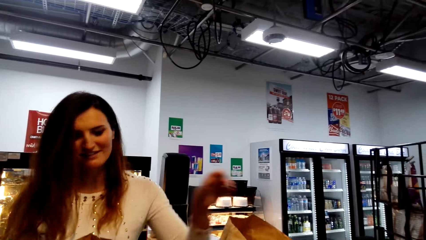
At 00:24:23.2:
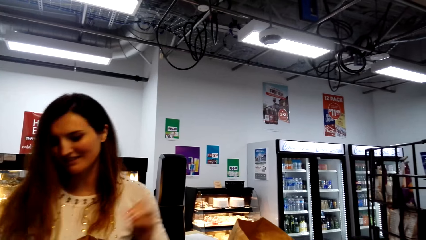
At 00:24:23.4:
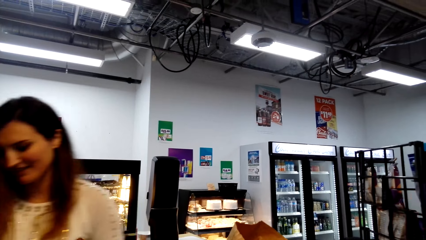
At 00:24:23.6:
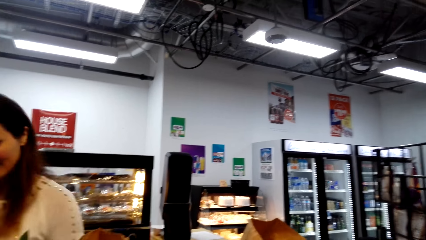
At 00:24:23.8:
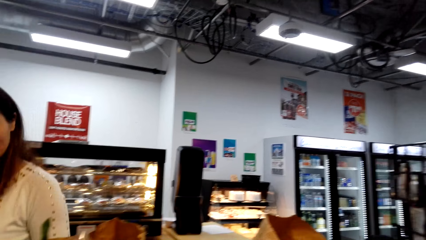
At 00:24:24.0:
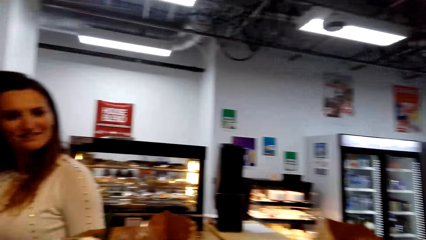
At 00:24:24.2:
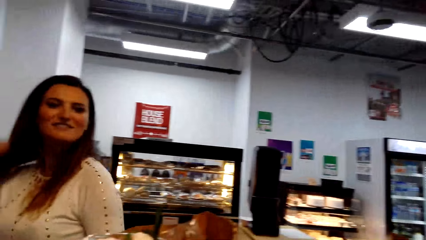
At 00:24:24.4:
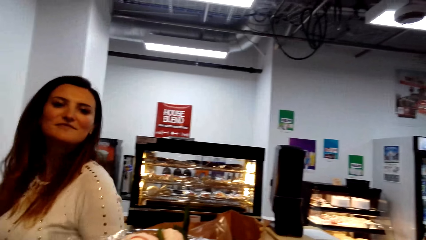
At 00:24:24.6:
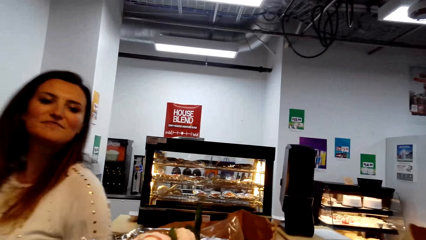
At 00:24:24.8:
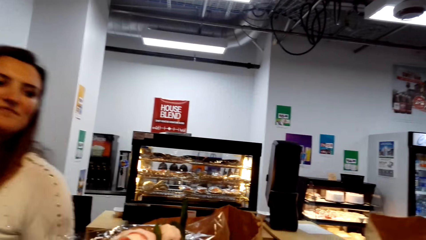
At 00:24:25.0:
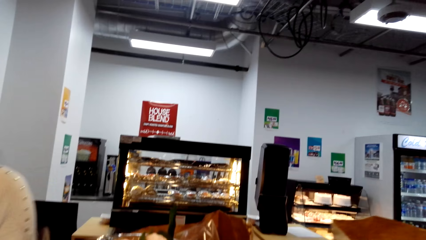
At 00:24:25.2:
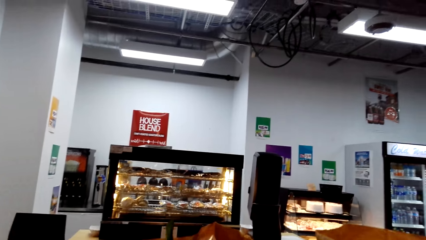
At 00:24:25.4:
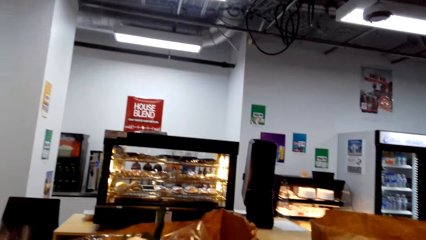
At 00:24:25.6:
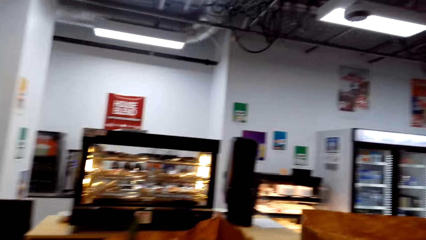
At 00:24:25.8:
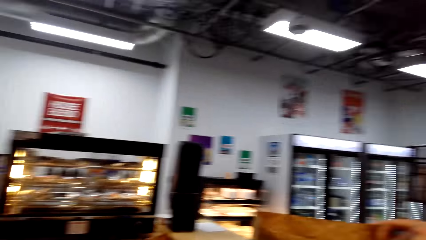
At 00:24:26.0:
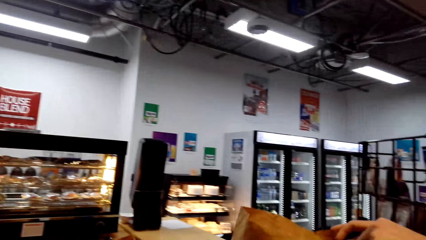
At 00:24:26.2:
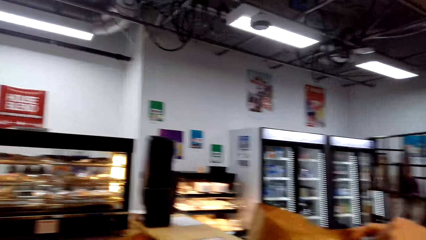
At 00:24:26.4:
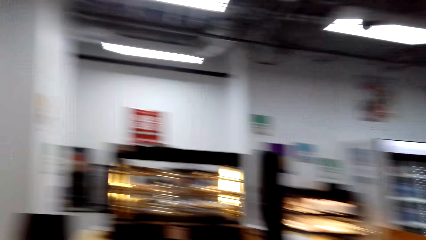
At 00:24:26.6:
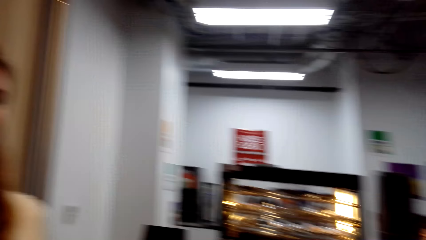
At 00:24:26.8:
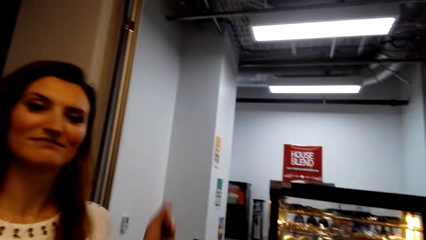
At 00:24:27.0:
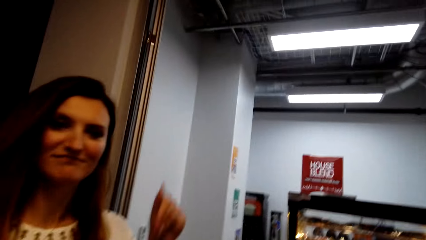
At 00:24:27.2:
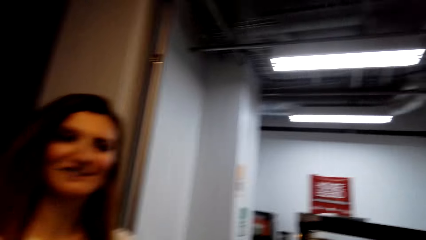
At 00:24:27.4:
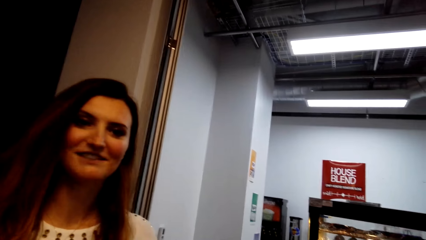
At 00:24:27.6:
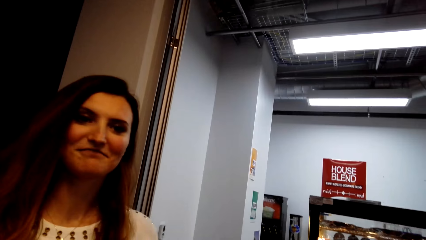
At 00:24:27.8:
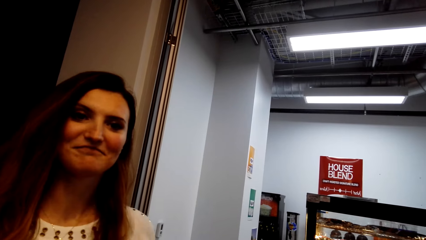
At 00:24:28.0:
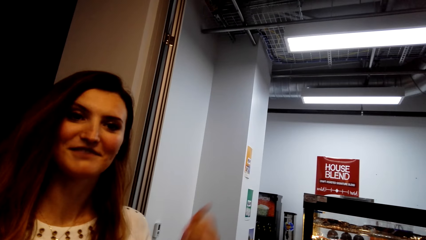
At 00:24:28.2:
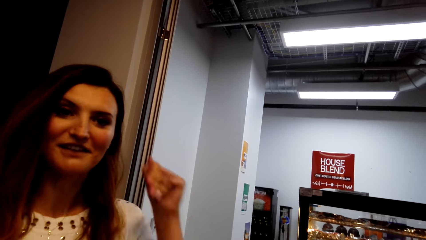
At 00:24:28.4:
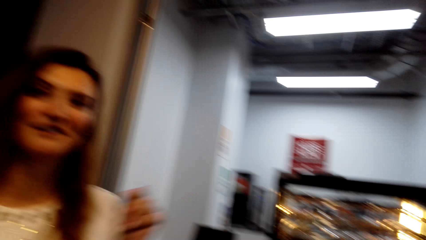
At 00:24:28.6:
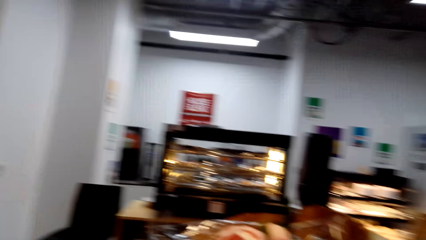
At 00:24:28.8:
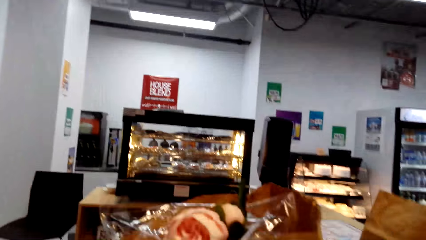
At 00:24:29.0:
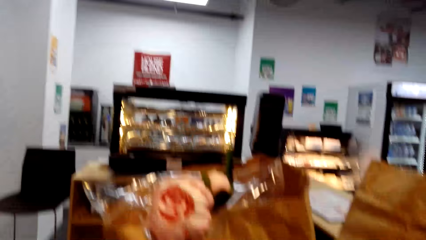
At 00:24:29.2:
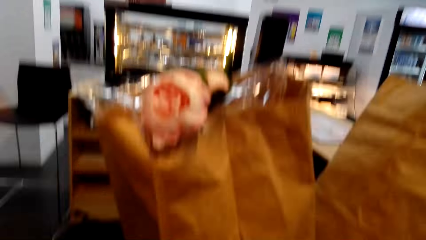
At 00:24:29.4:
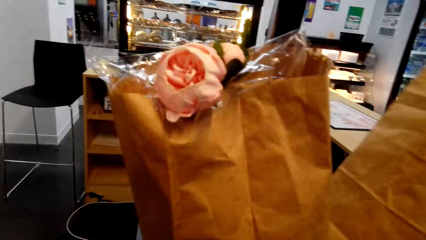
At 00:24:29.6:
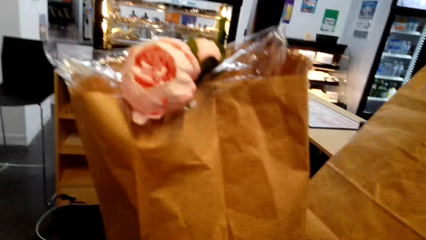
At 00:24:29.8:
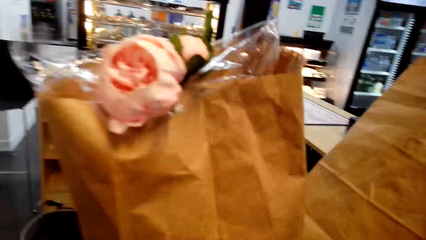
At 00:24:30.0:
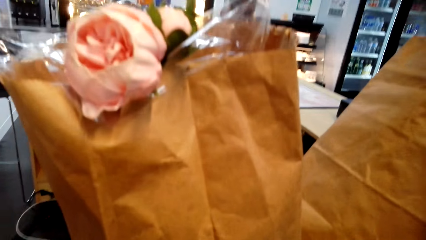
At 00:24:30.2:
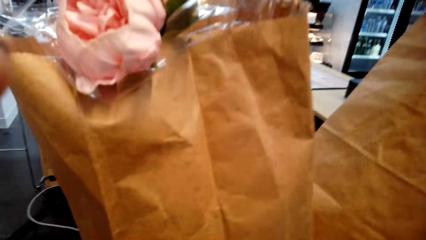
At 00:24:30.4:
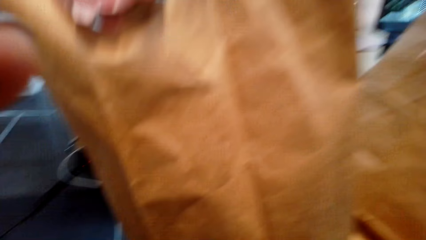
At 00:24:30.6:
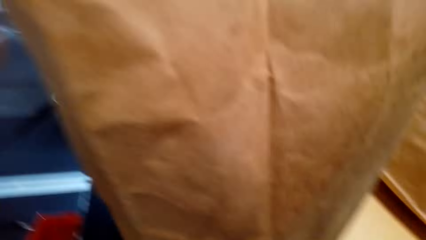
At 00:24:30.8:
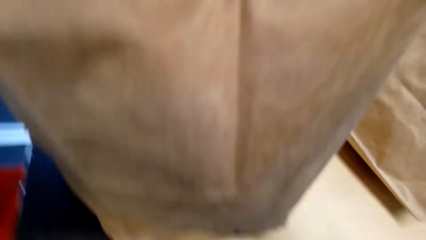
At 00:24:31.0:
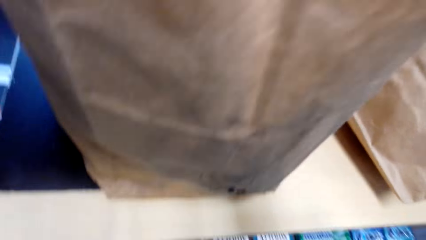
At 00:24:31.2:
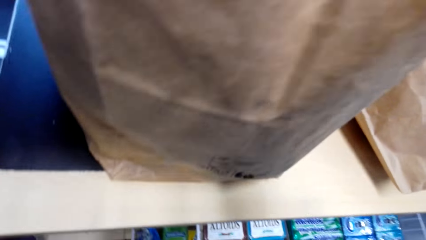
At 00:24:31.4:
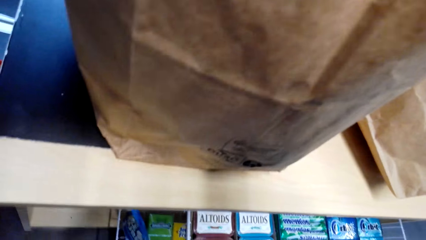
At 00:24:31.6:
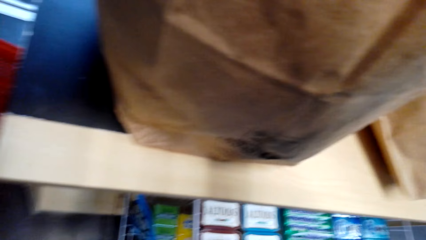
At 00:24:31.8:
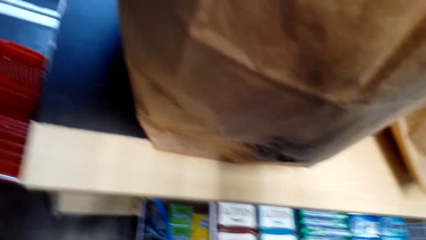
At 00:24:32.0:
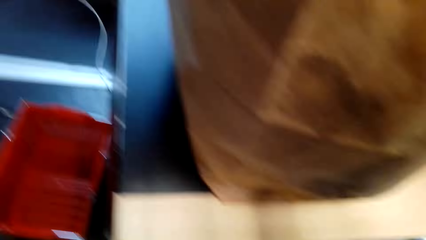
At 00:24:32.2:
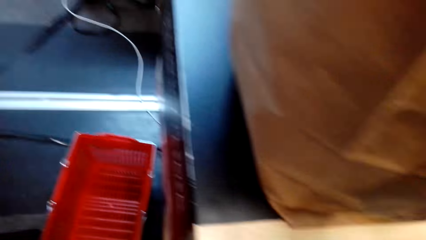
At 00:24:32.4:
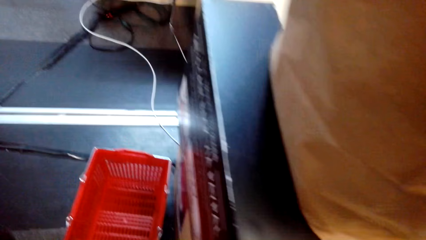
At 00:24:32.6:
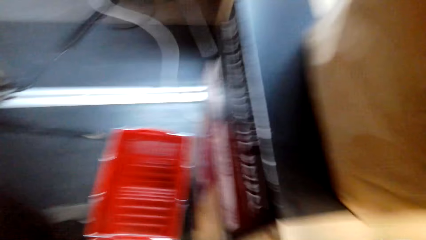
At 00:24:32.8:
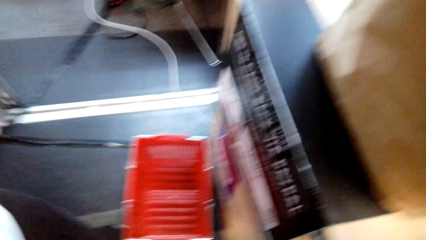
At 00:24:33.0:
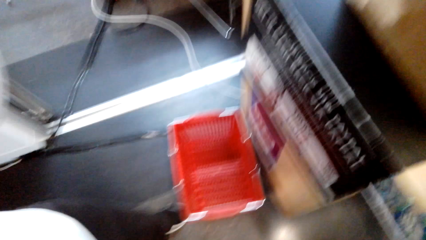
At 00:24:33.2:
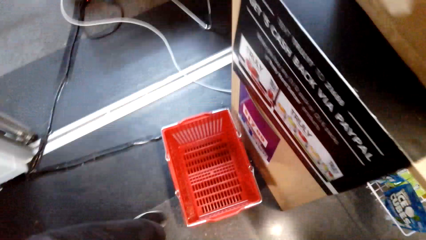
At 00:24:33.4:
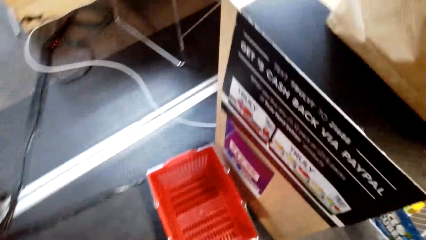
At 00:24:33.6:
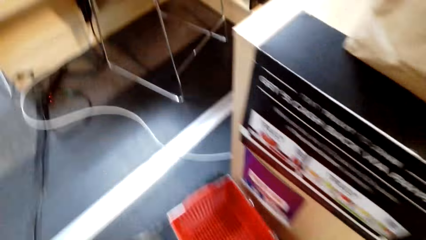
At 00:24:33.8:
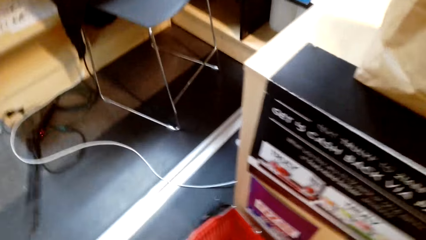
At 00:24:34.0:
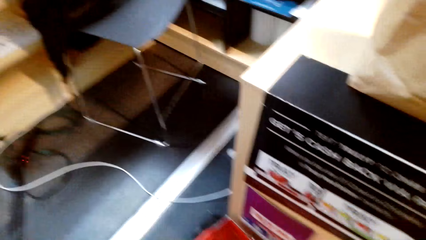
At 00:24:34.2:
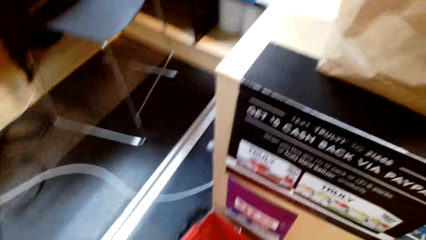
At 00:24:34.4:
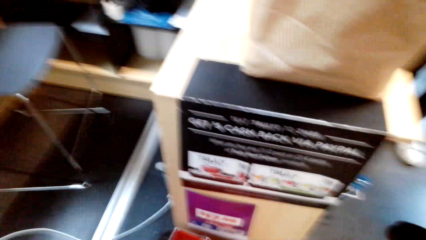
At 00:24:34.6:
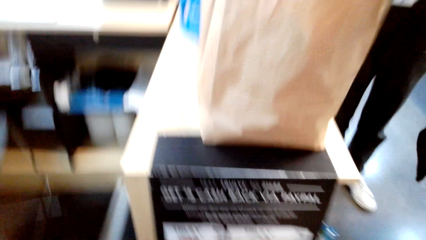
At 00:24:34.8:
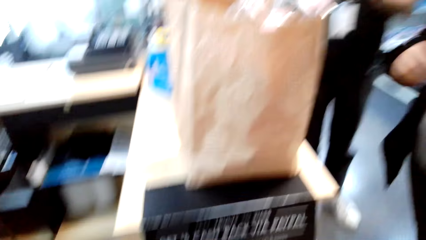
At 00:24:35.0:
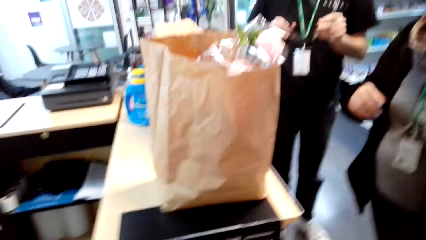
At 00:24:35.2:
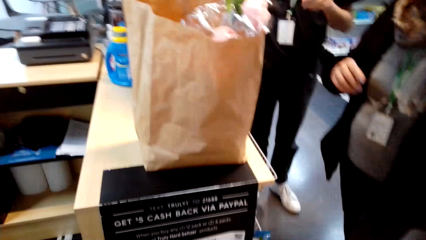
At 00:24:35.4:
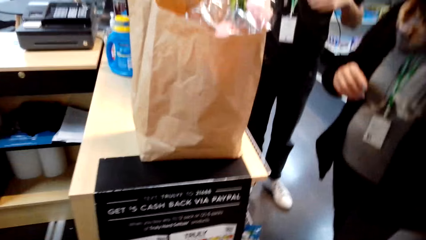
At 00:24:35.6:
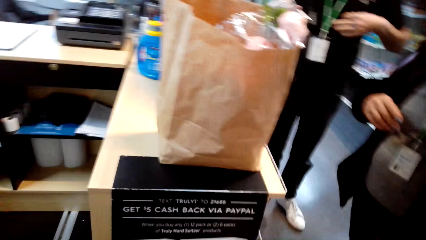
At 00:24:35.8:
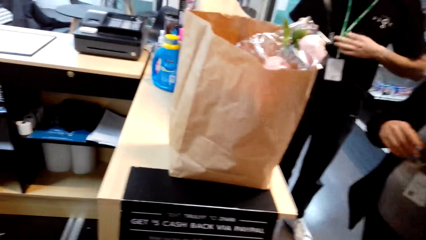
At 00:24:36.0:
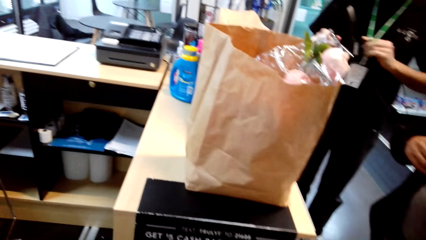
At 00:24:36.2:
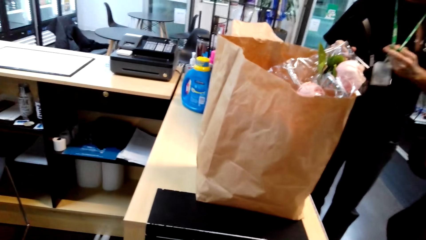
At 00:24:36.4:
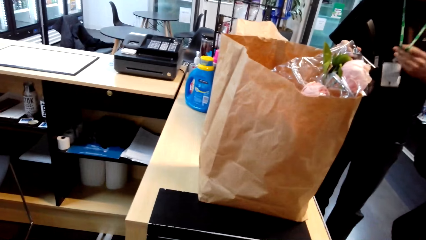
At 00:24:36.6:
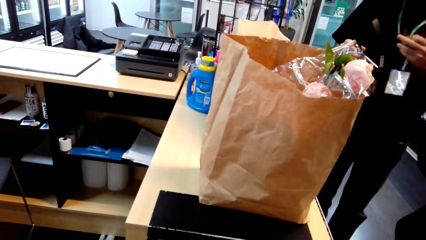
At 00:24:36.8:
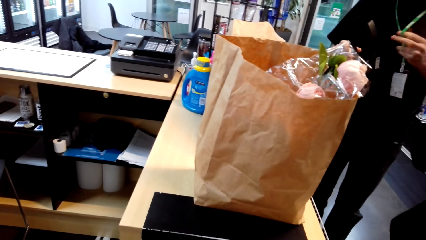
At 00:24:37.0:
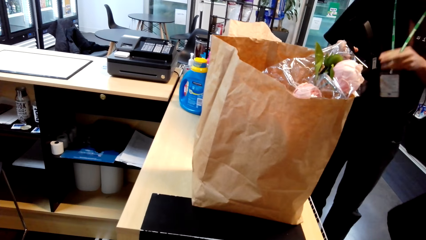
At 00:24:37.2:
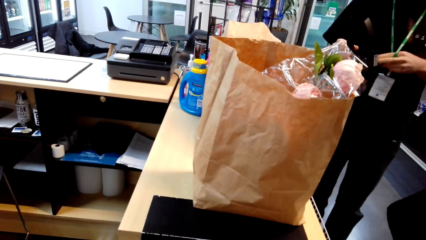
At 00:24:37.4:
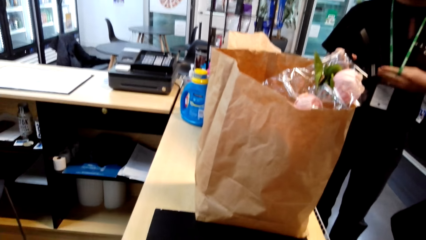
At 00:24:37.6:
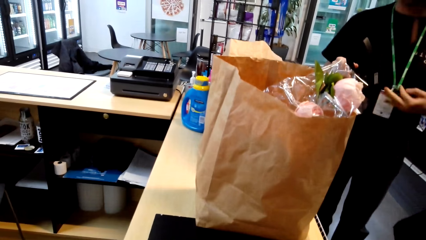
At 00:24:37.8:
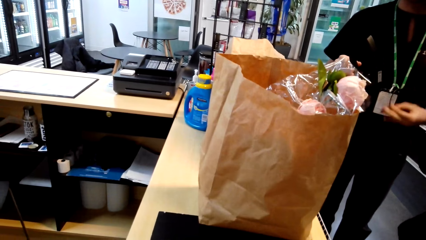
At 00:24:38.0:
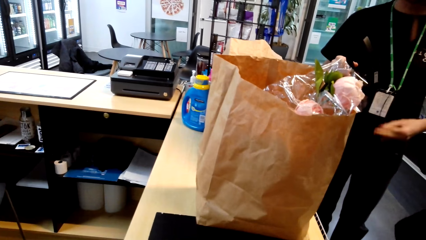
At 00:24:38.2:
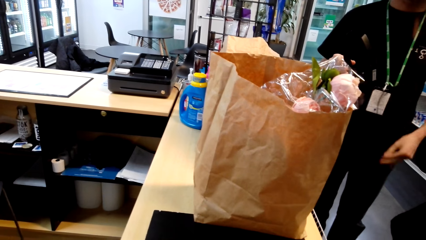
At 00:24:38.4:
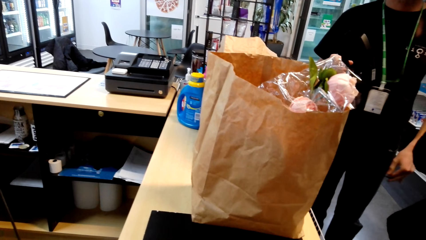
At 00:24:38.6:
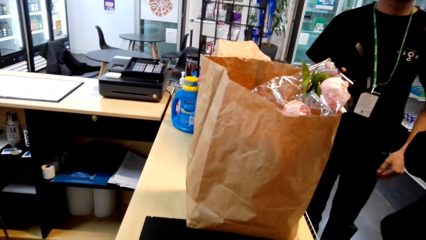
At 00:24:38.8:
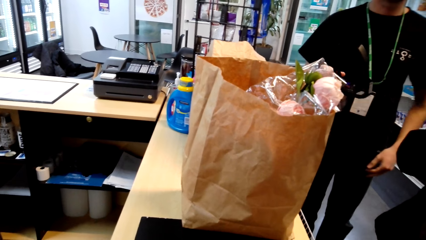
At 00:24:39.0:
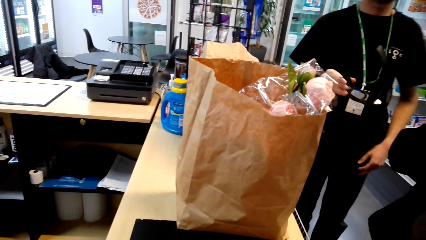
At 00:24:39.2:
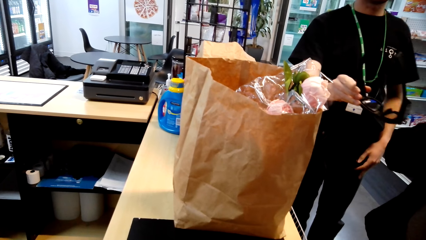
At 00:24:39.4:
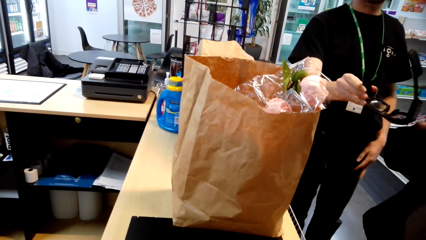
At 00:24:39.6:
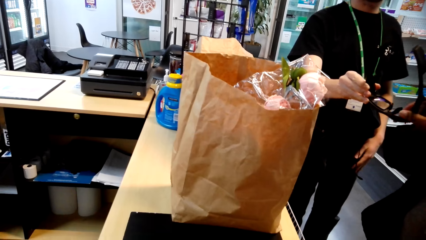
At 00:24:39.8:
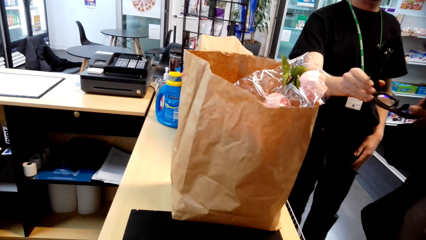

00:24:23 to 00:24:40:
A lady walks around. The lady gestures out. The camera wearer talks with the lady. They look around and make some steps. A man and another man stand near the counter. The first man passes eye glasses to the camera wearer. The first man passes goggles to the other man.
